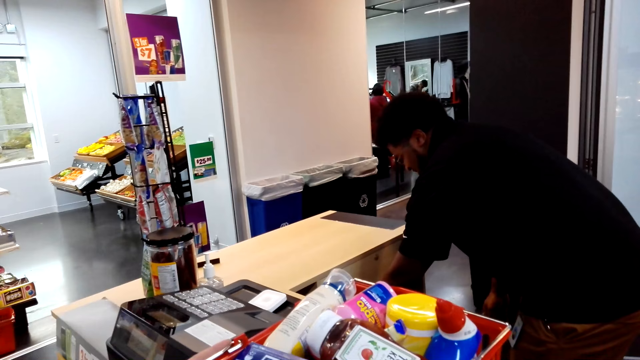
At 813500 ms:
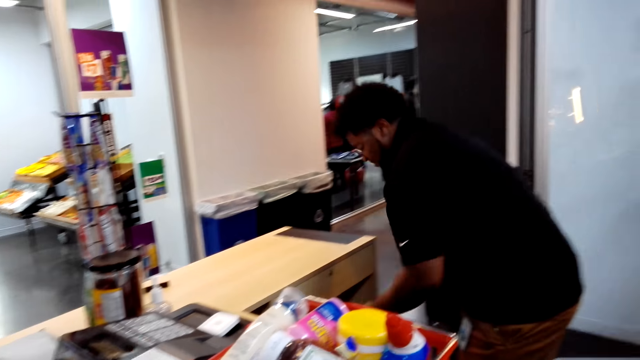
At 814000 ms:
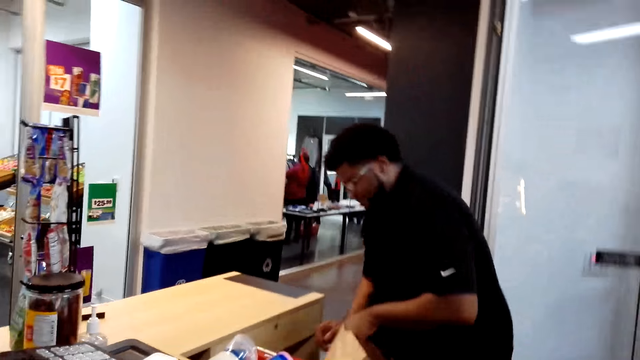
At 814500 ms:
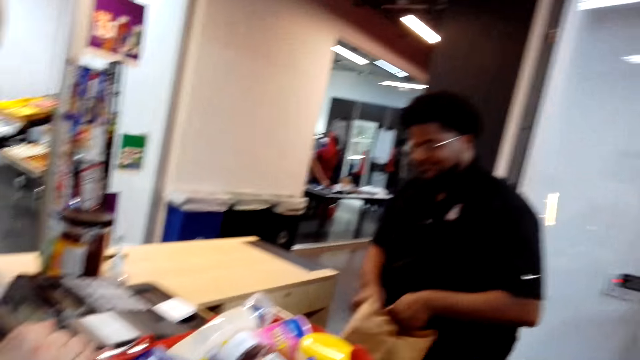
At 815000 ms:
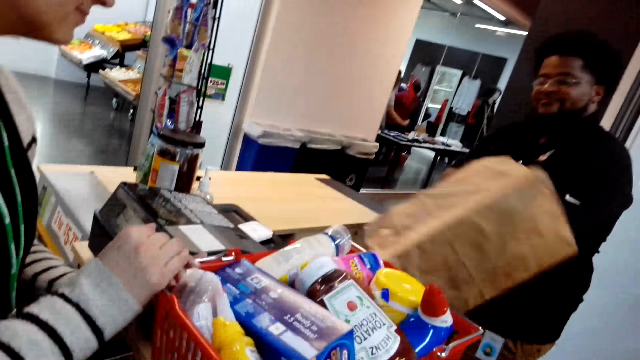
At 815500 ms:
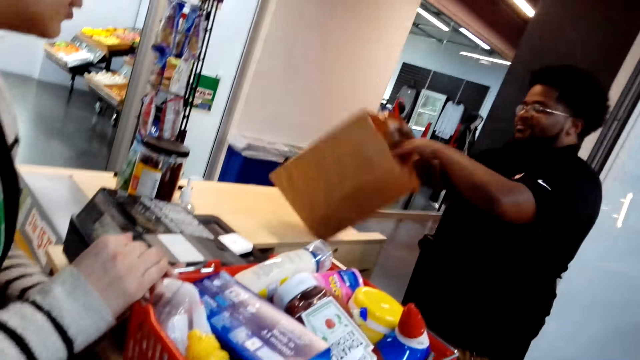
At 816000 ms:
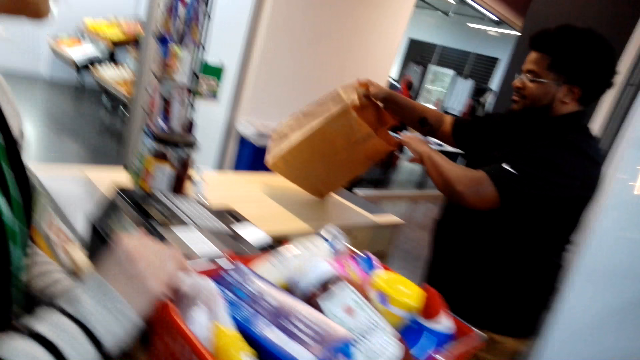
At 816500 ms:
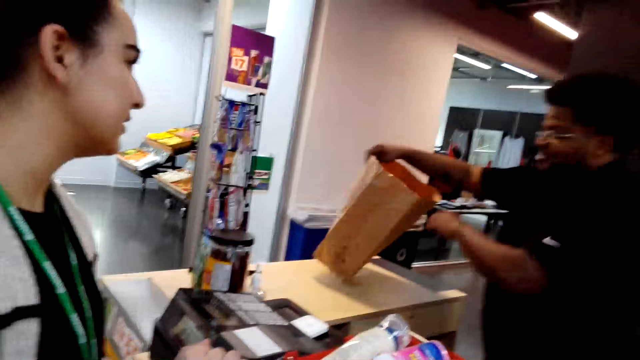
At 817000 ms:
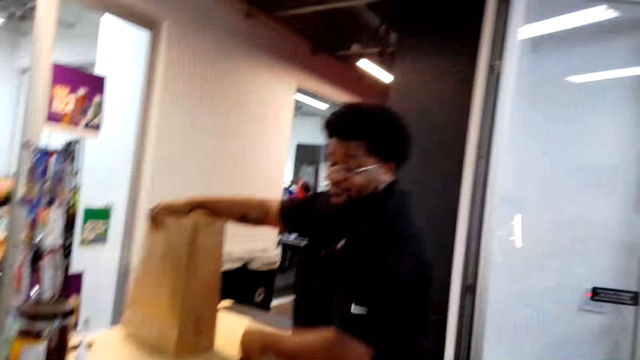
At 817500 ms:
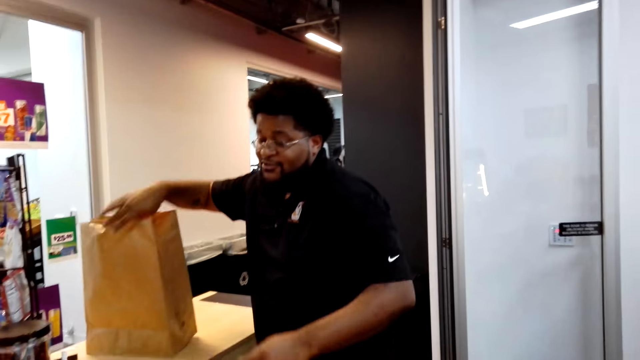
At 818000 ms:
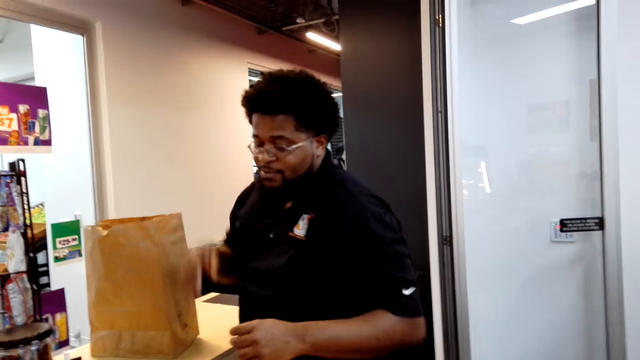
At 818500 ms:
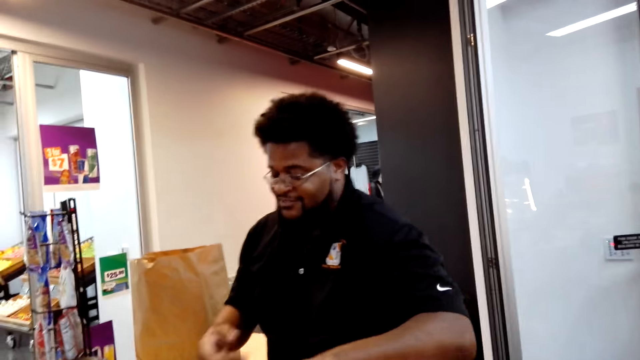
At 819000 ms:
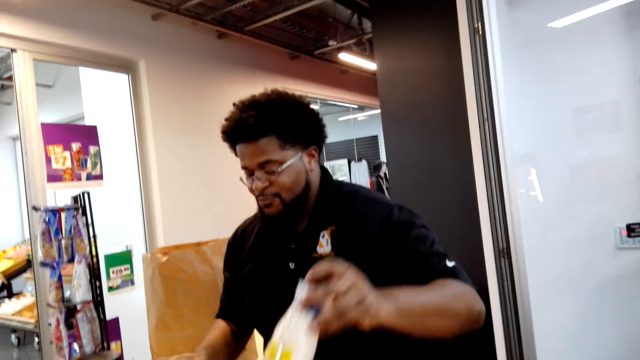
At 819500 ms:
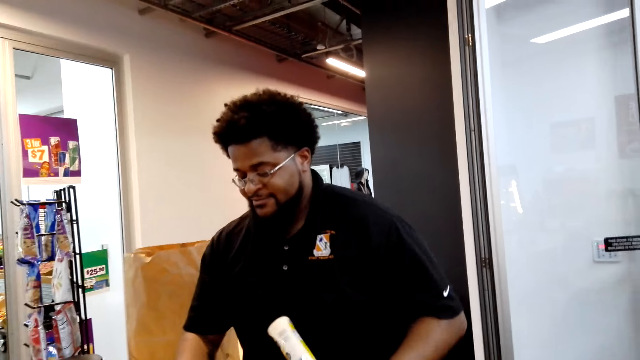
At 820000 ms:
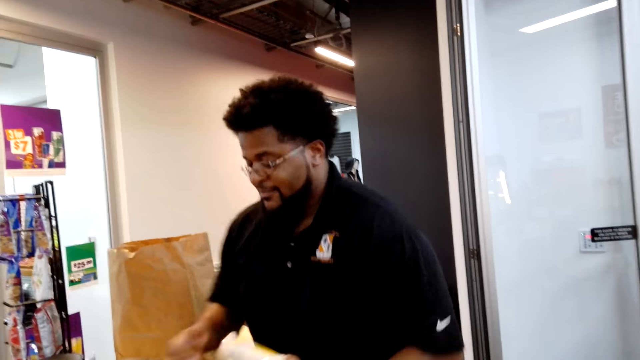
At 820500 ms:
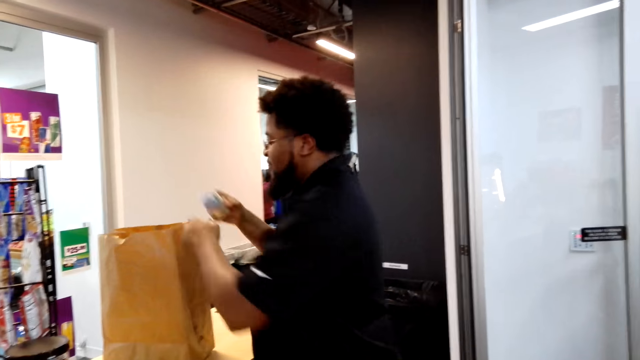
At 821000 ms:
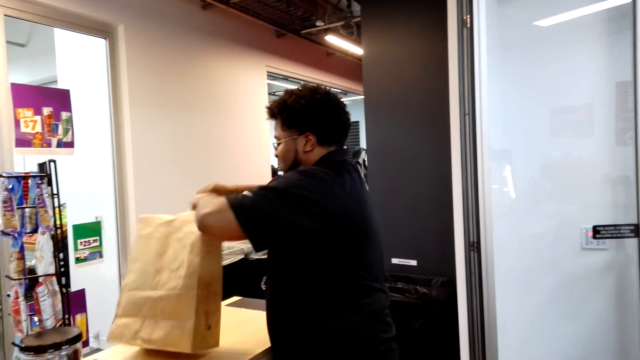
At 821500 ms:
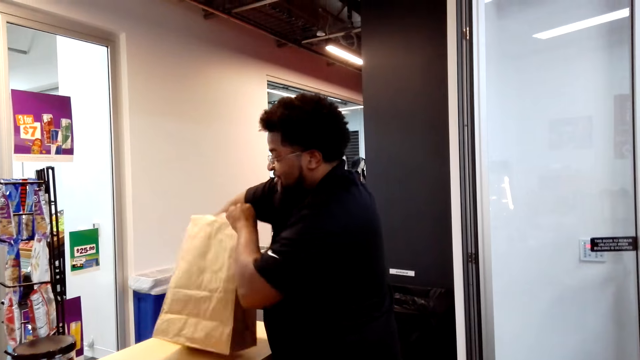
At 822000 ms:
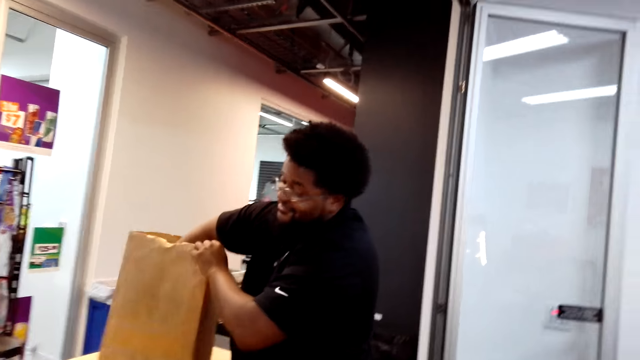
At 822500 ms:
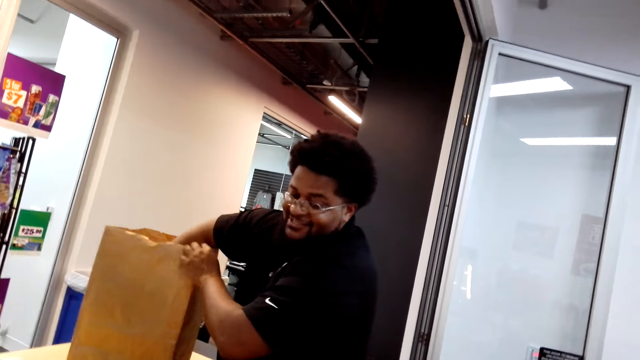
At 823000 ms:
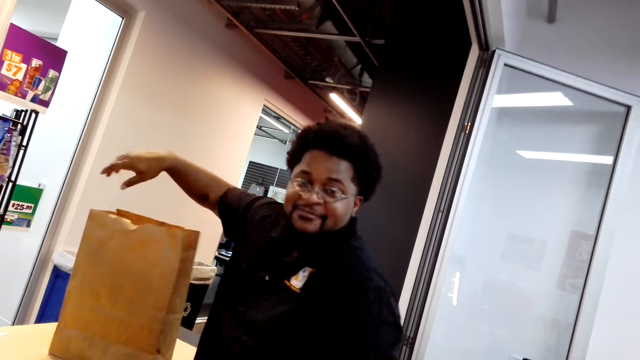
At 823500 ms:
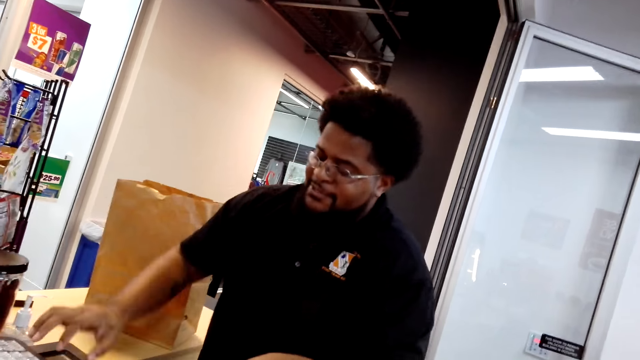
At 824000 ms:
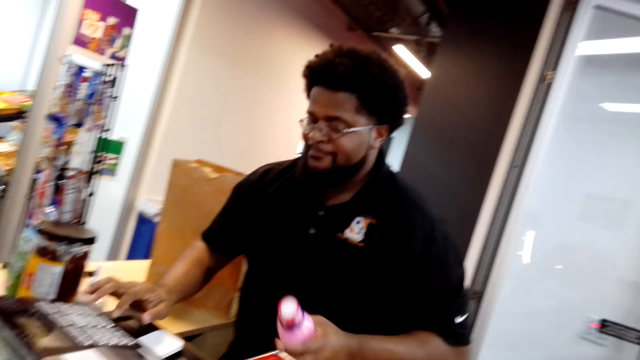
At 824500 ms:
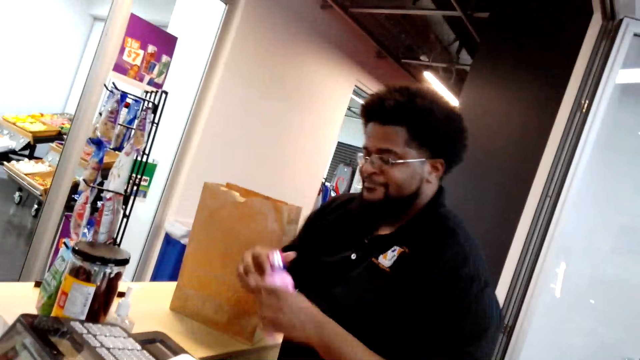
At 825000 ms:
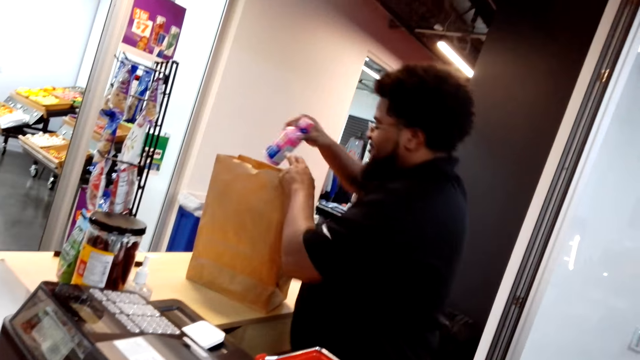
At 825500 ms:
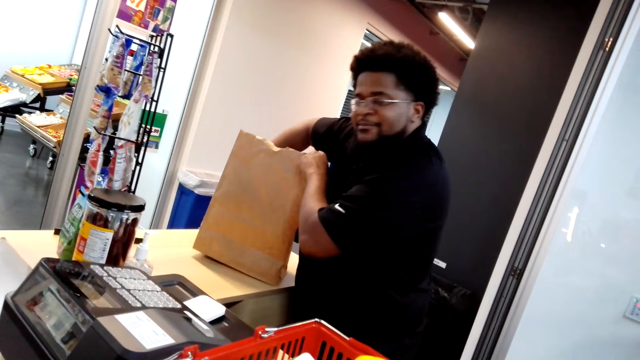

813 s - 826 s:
A person picks a paper bag. The camera wearer takes a paper shopping bag. The person aligns the paper bag and puts the paper bag on the counter. The person interacts with the camera wearer and picks up a product. The camera wearer takes a bottle tin from the shopping courier. They interact with the person. The person puts the bottle tin into the shopping bag. The person interacts with the camera wearer, picks up a product and operates the cash register. The camera wearer takes the bottle tin from the shopping courier. They put the bottle in the paper bag.

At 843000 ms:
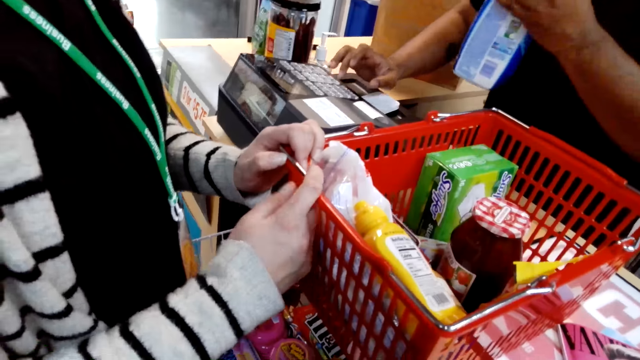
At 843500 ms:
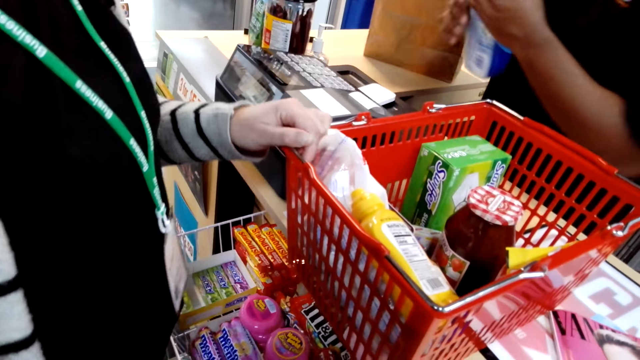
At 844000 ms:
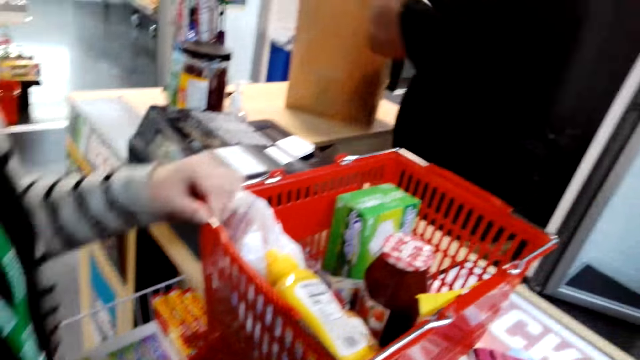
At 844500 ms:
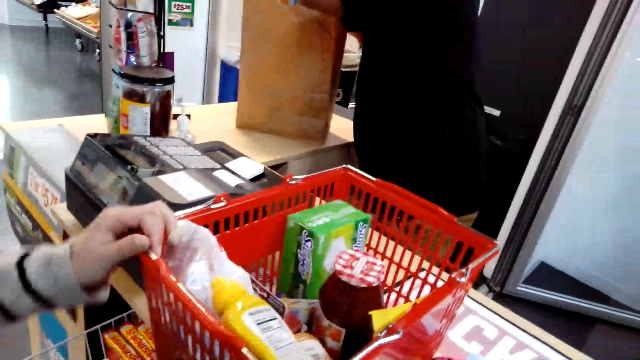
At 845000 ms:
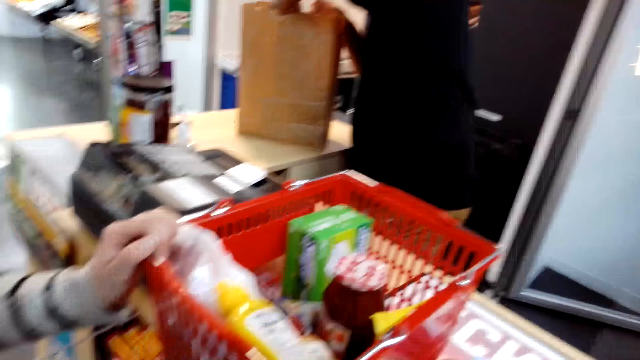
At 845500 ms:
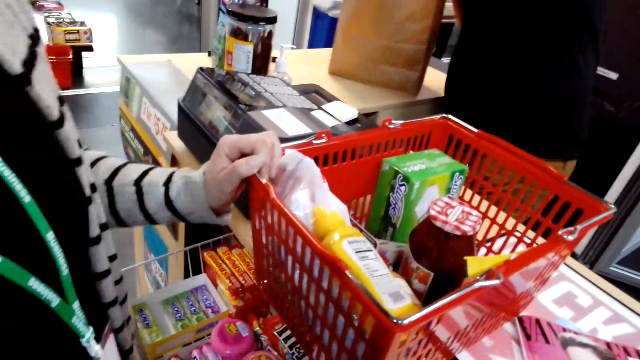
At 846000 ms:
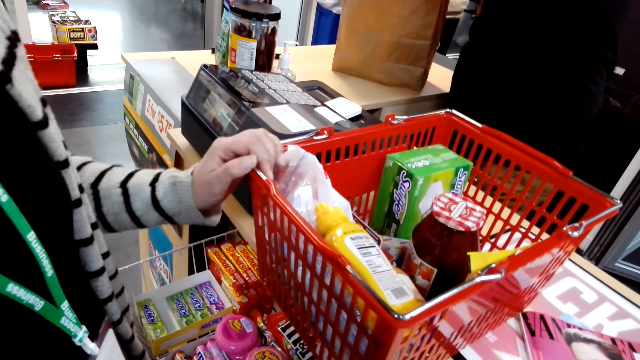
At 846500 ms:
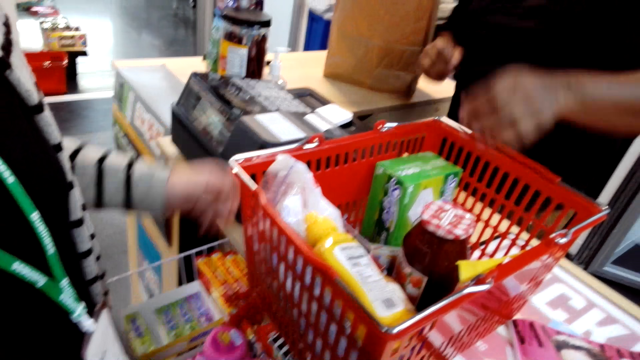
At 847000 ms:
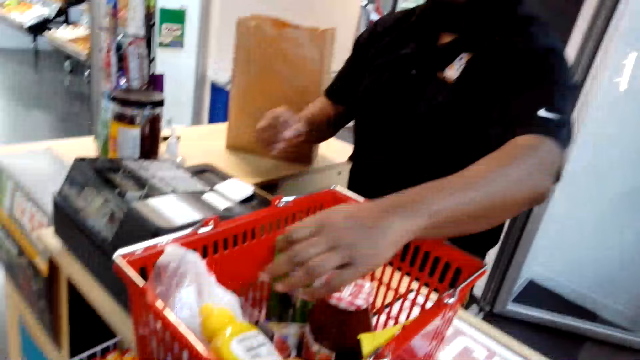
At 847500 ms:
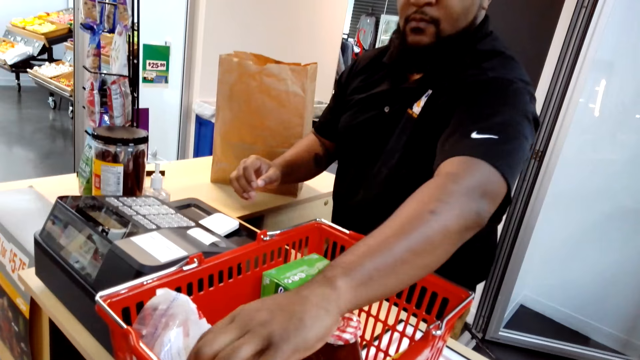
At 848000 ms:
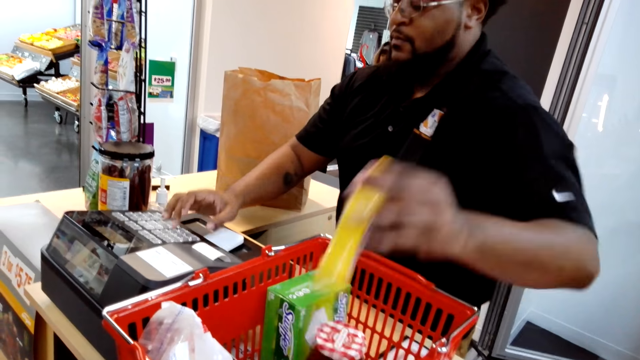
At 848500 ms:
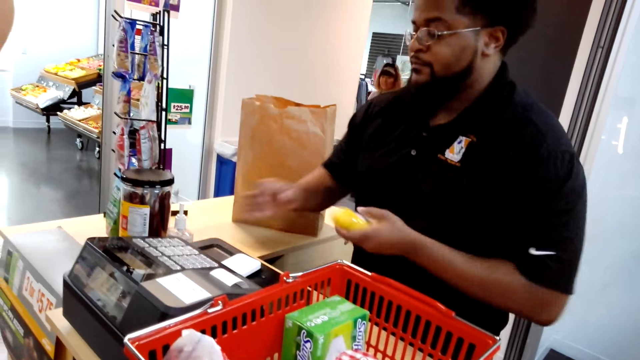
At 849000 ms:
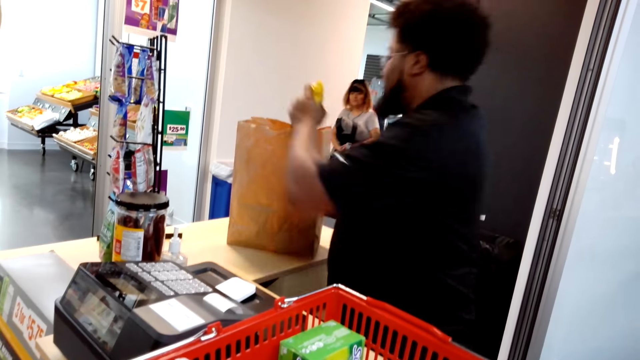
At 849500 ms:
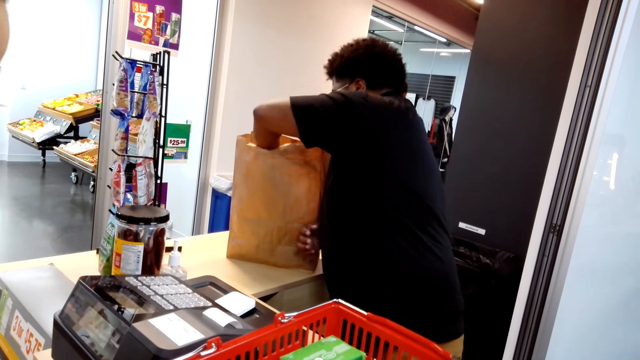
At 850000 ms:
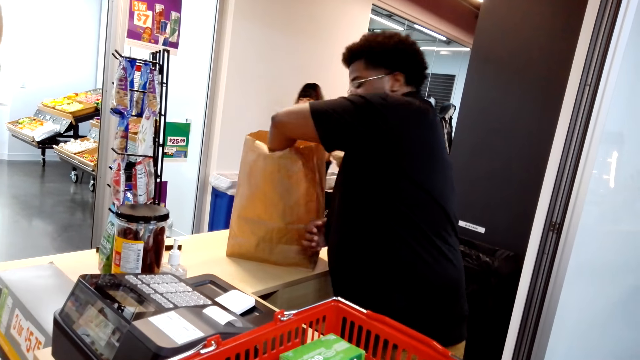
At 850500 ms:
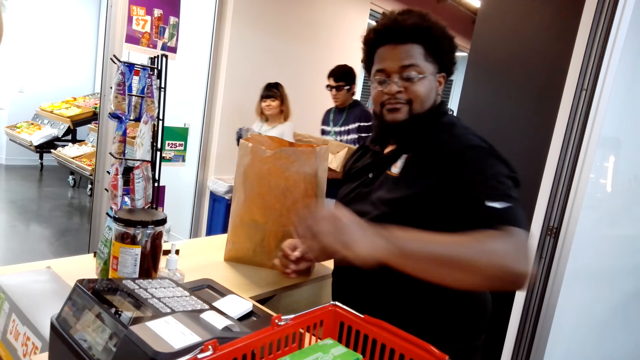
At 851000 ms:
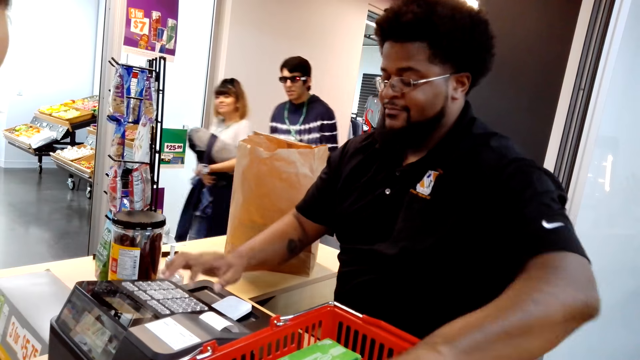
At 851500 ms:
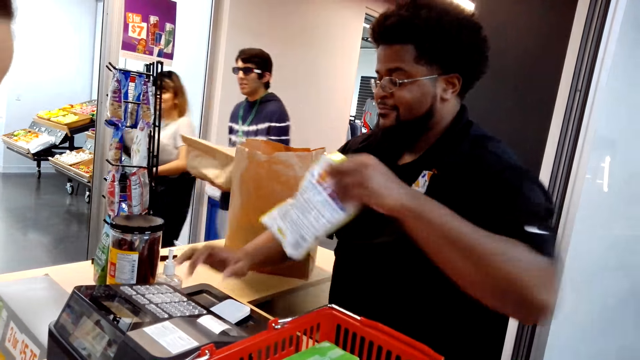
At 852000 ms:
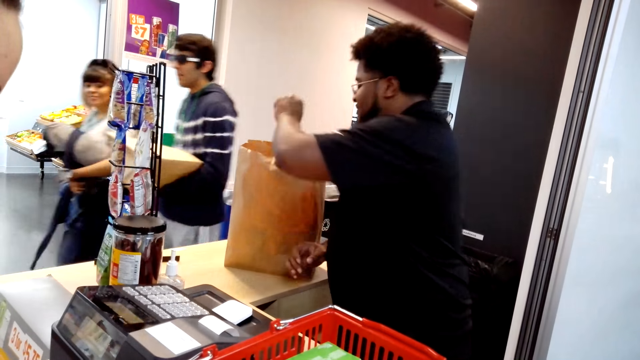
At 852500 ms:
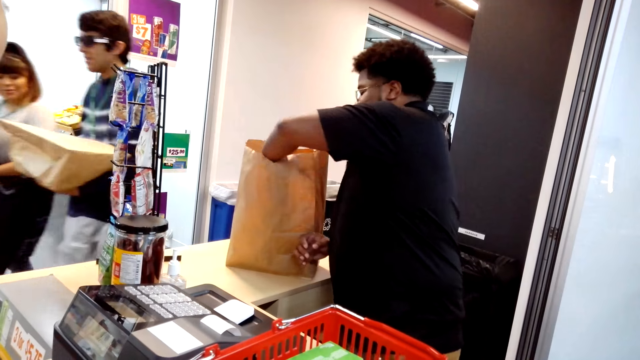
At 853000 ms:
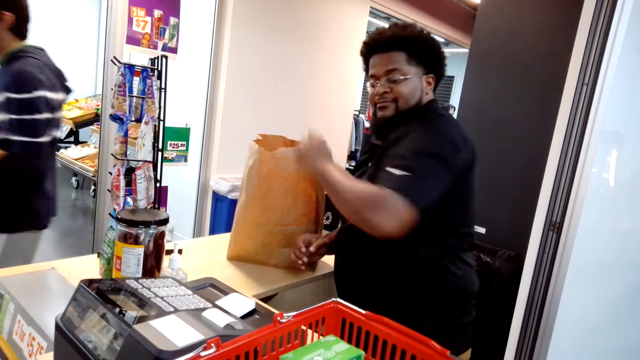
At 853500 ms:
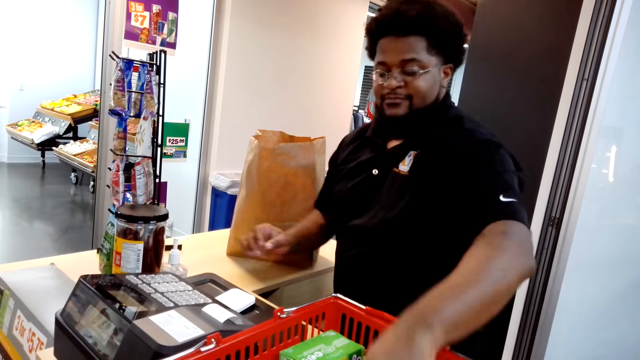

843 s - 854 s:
The camera wearer converses with a woman. A cashier puts the bottle of detergent in the paper bag. The cashier picks a bottle from the shopping basket, bills the item, puts the bottle in the paper bag, bills the item, picks a packet from the shopping basket and puts the packet in the shopping basket.
